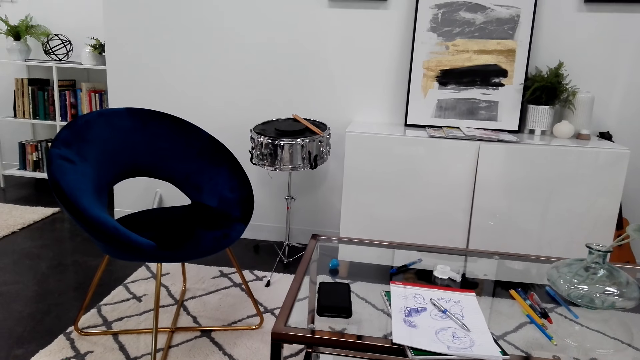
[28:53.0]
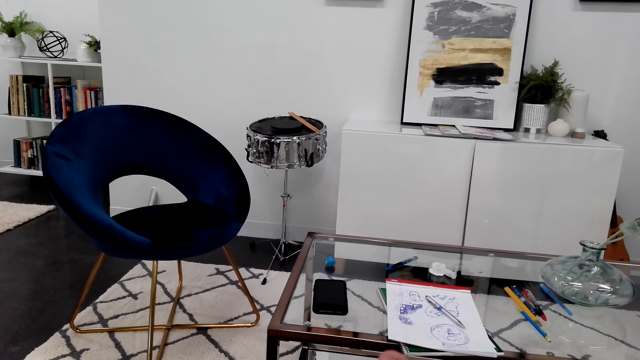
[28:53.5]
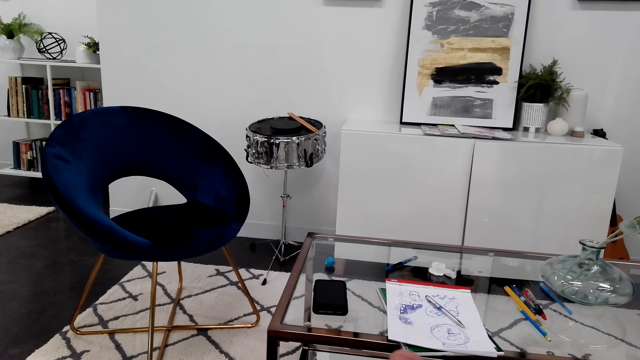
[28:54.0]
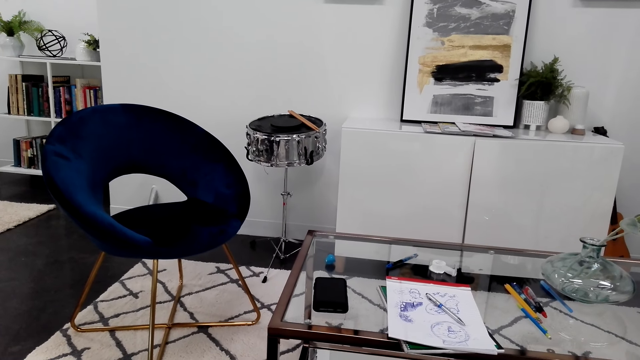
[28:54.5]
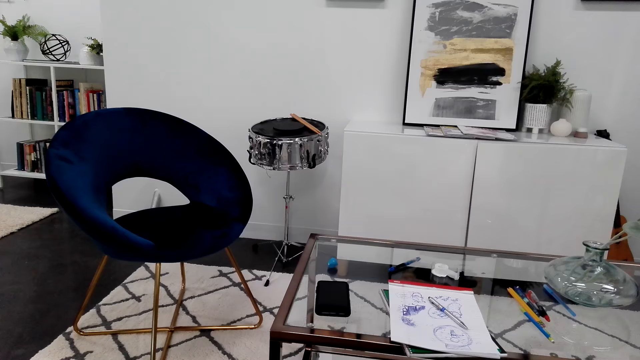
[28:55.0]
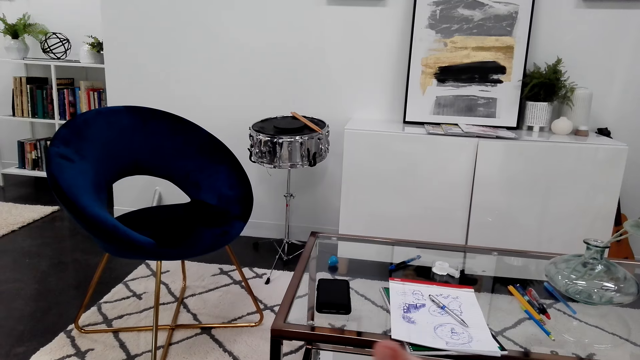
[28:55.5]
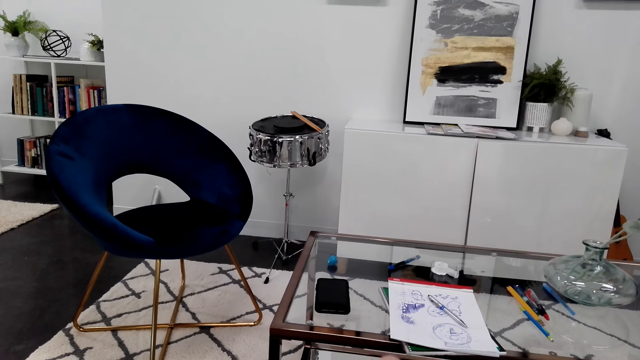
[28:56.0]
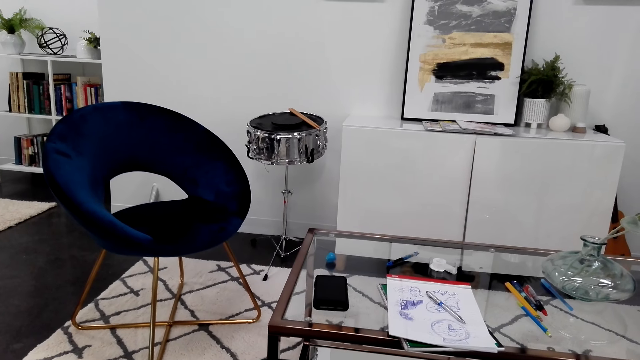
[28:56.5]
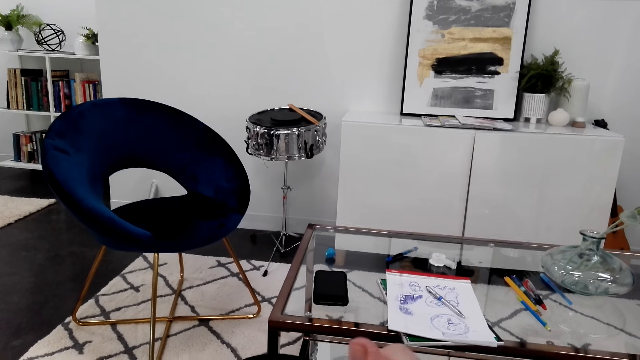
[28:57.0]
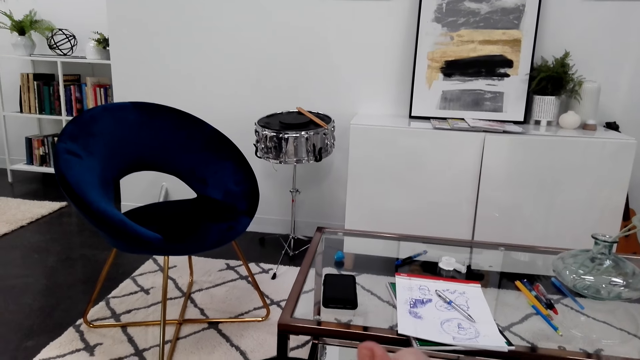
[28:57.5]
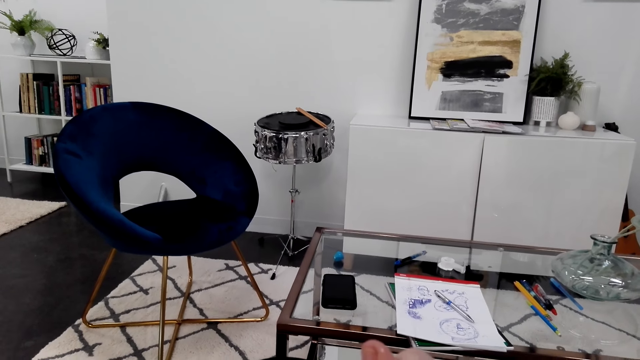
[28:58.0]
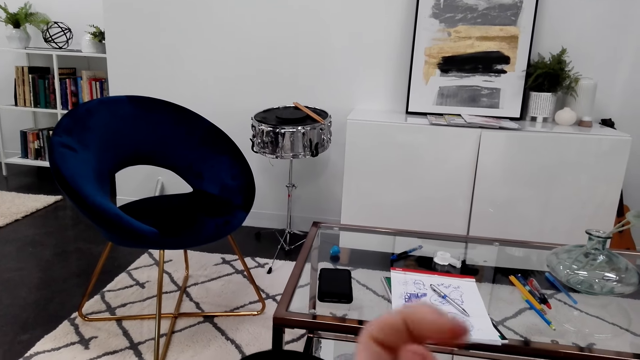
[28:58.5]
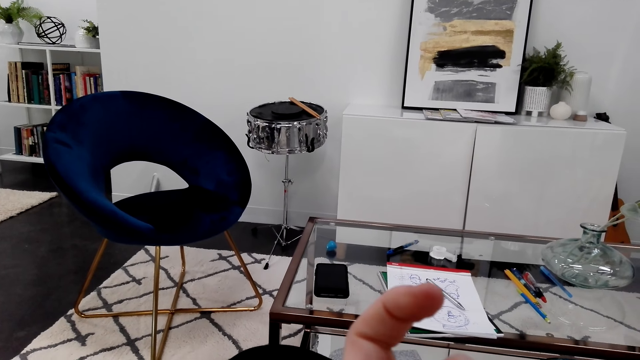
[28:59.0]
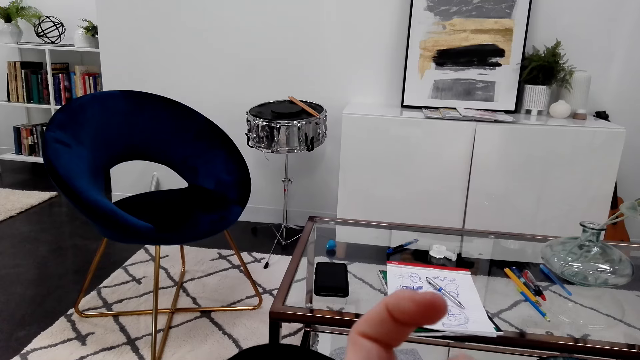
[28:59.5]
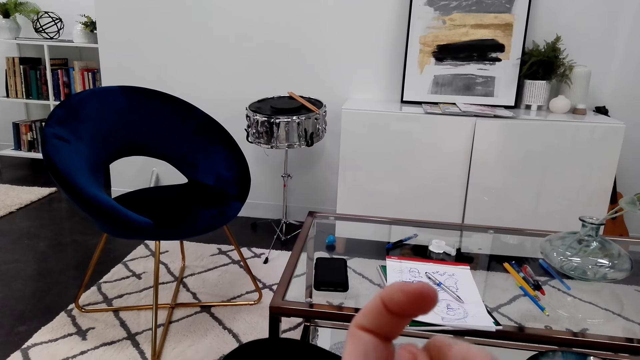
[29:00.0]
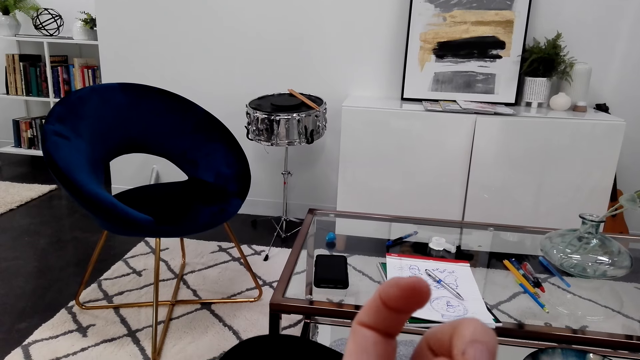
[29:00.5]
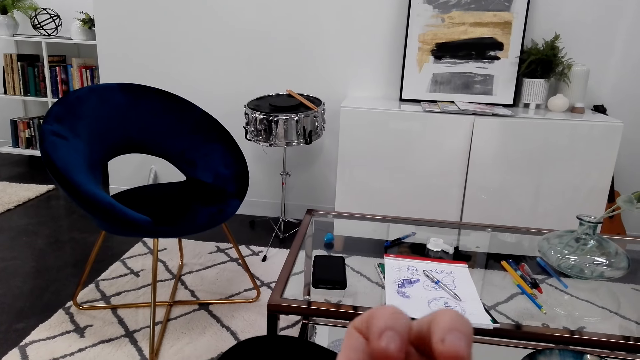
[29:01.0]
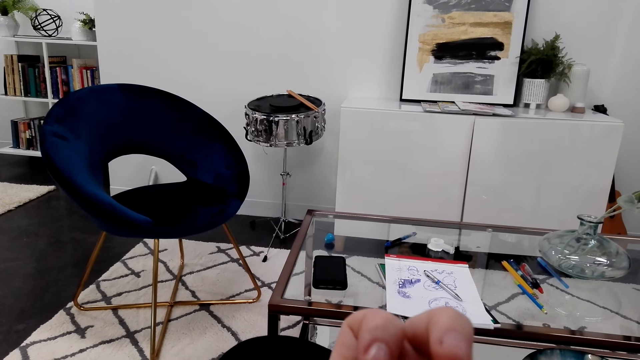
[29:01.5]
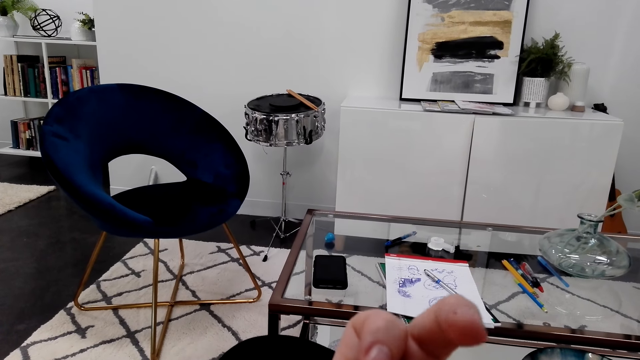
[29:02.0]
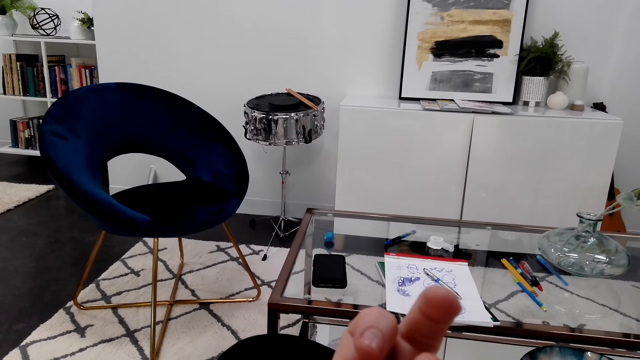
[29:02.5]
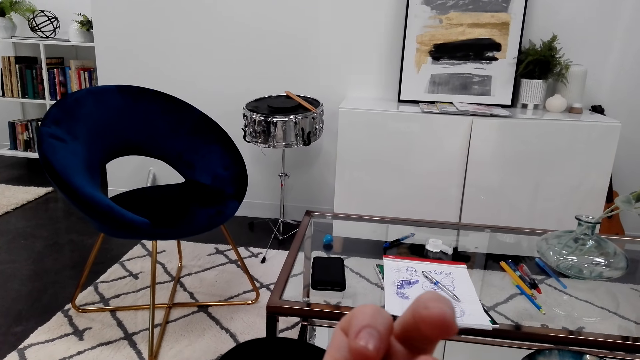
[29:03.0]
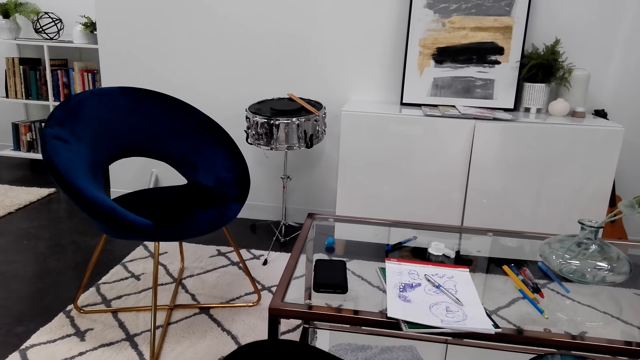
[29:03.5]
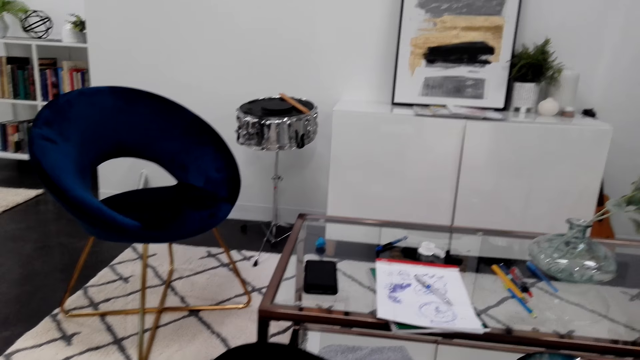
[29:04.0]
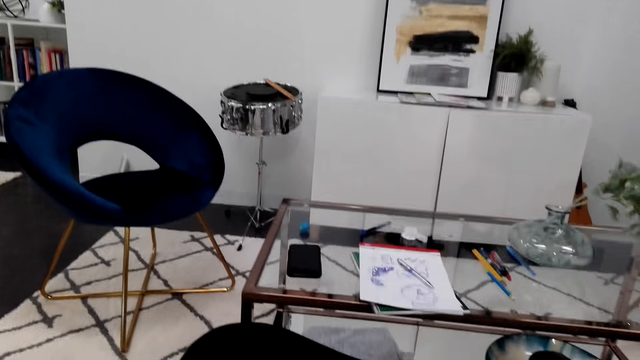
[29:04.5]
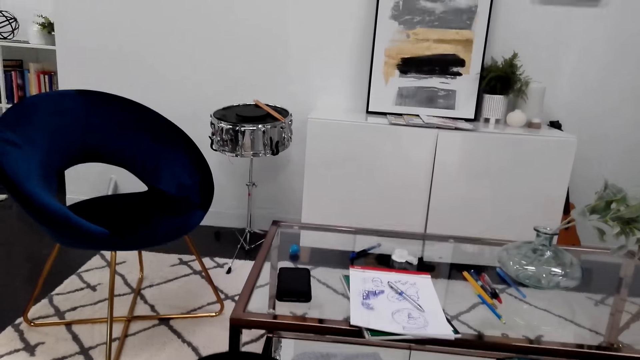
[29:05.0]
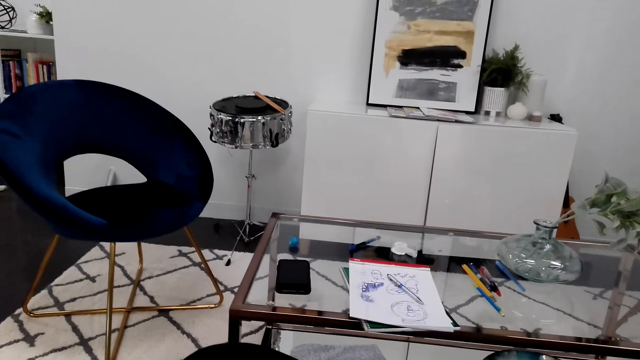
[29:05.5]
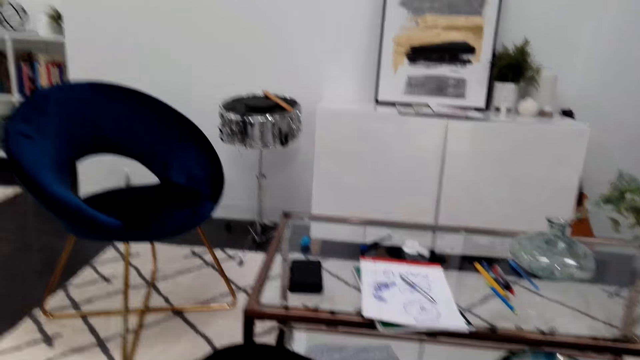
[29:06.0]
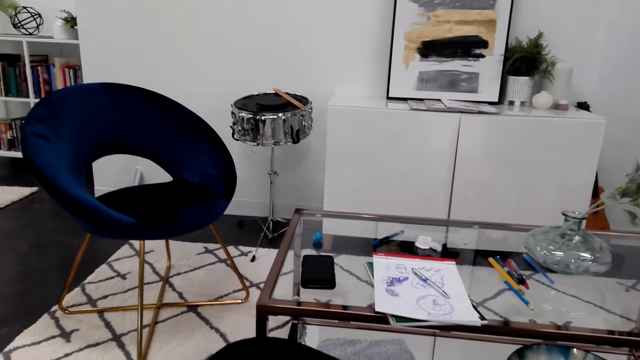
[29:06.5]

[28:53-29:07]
The camera wearer moves her fingers. She looks around. She looks at her fingers. She moves her fingers. She looks at her fingers. She moves her fingers. She looks around.

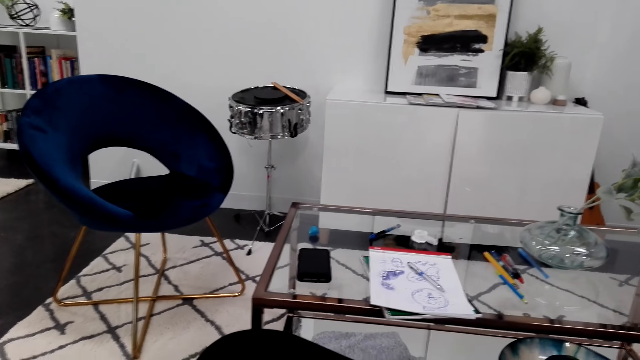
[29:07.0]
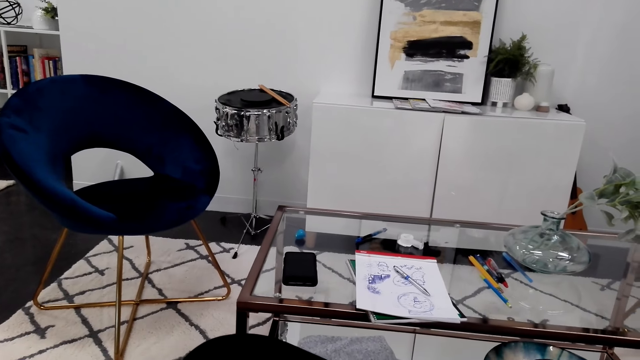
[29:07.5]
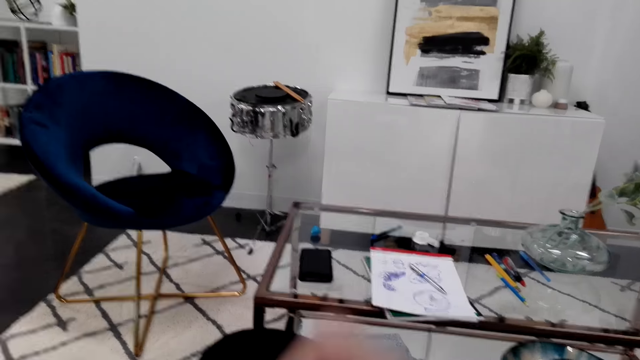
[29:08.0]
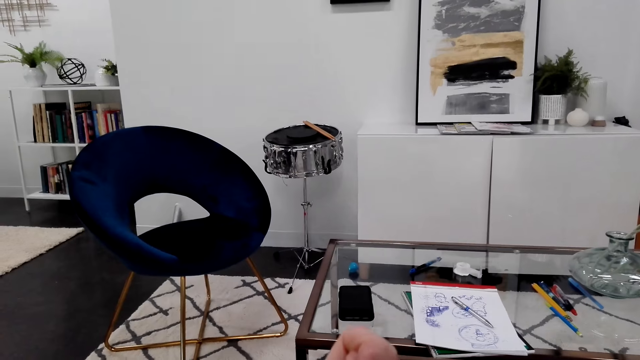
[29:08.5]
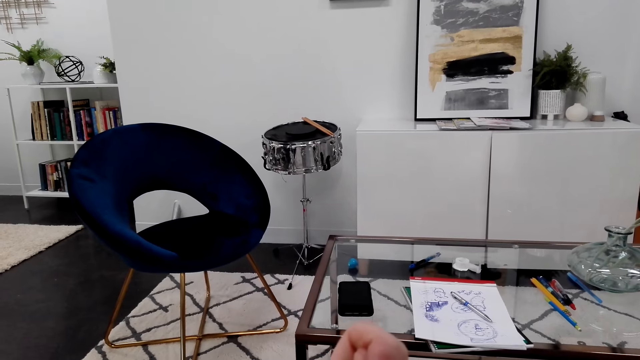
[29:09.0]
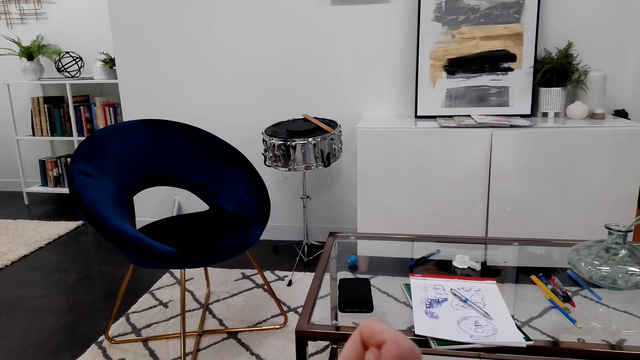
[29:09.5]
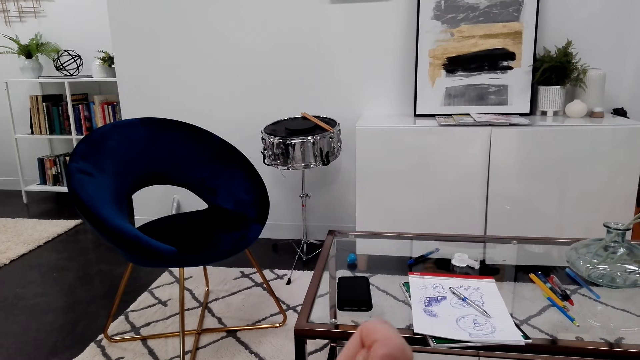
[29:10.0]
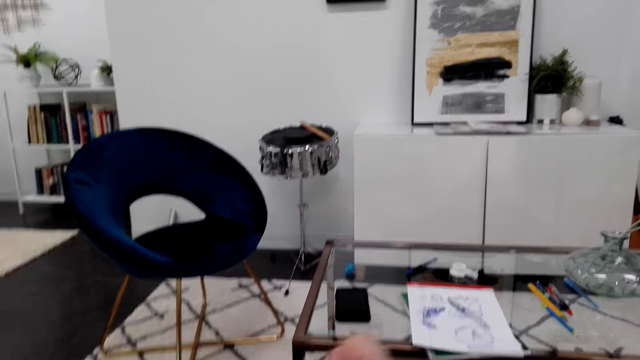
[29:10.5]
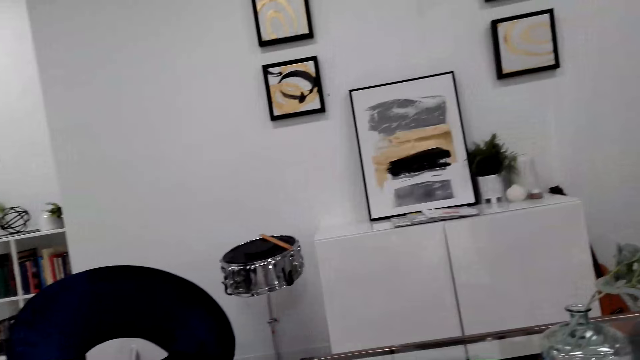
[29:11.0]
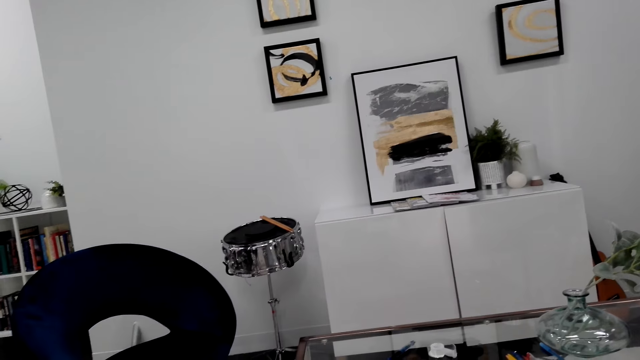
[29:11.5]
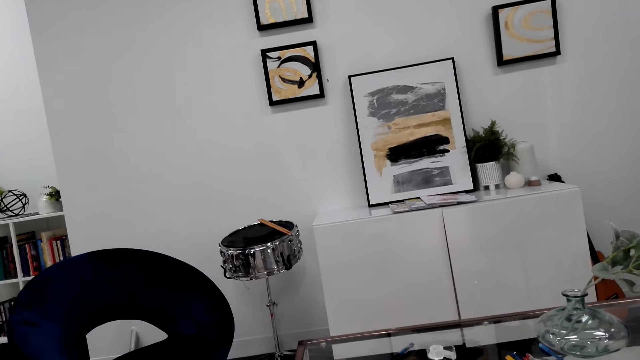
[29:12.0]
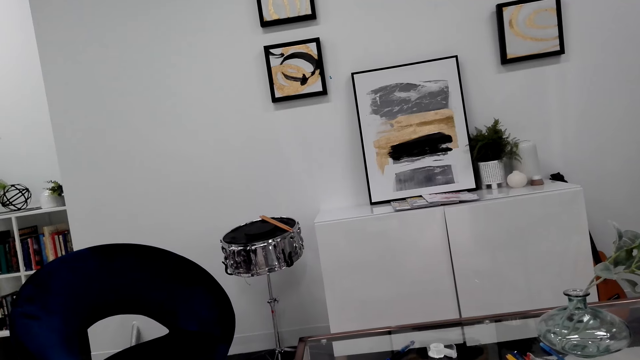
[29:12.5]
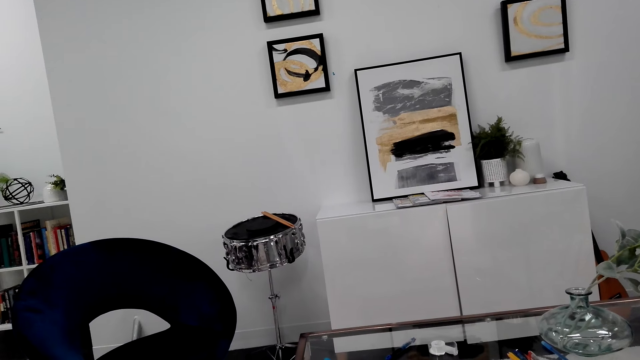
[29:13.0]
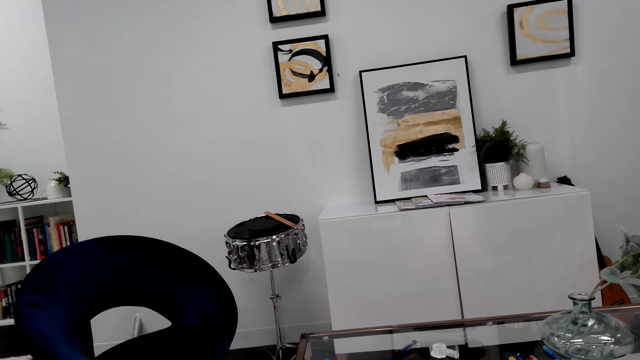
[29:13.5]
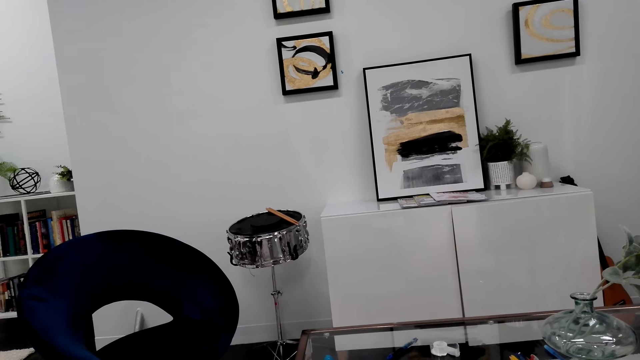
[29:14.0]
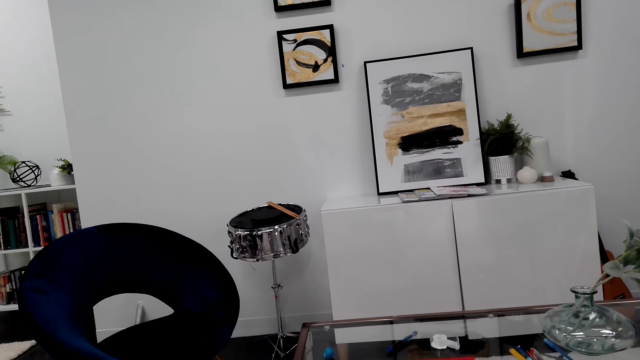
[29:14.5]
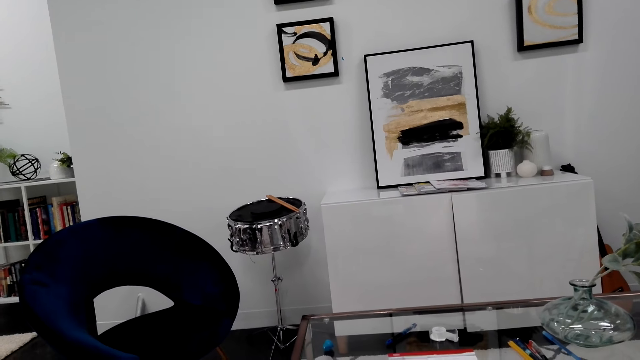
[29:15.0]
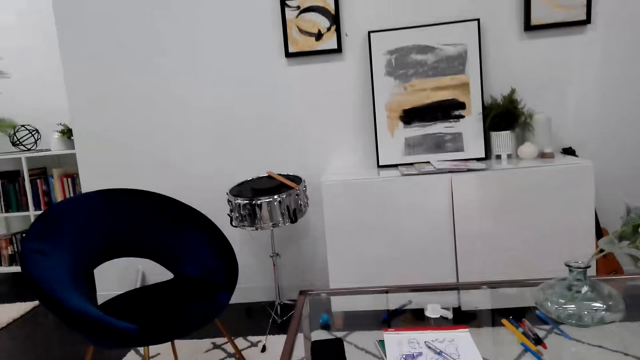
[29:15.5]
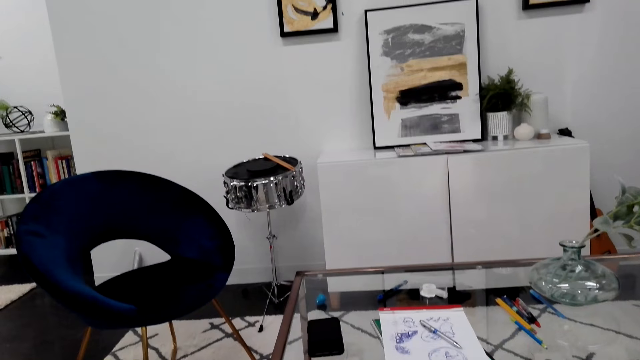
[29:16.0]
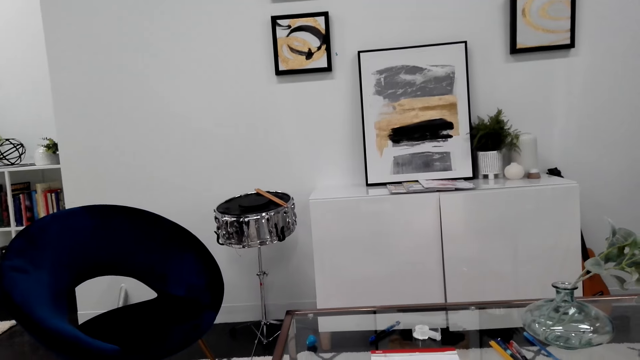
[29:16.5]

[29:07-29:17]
The camera wearer looks at her fingers. She looks around. She looks at the paintings on the wall.
